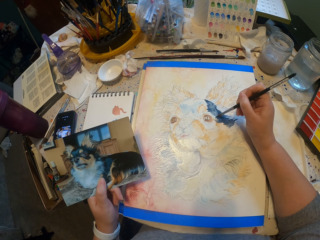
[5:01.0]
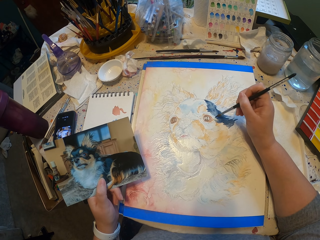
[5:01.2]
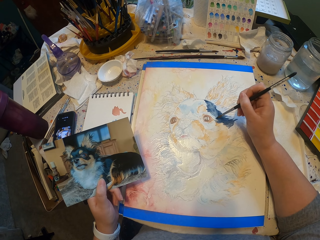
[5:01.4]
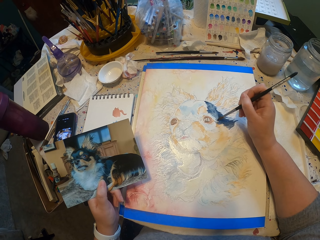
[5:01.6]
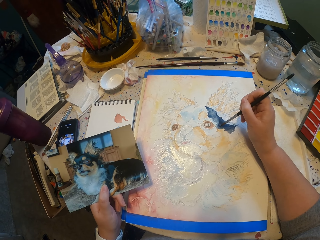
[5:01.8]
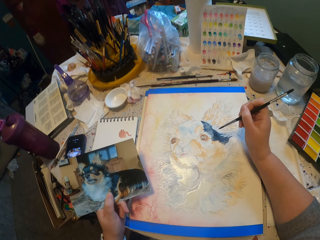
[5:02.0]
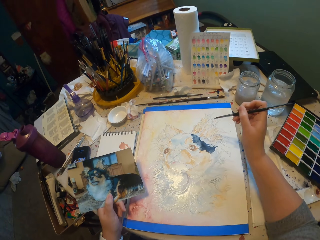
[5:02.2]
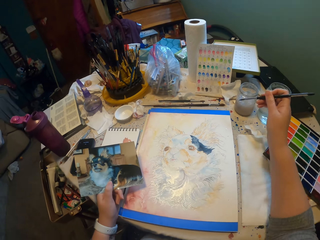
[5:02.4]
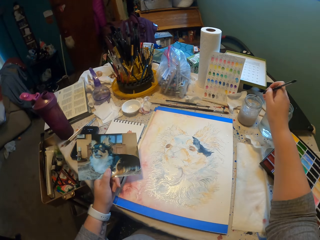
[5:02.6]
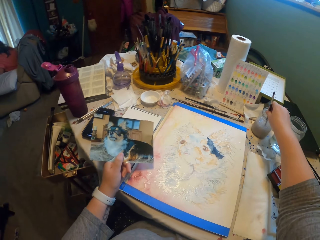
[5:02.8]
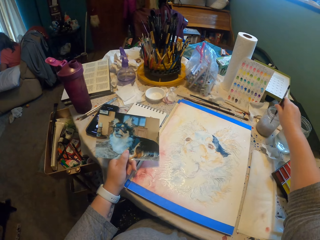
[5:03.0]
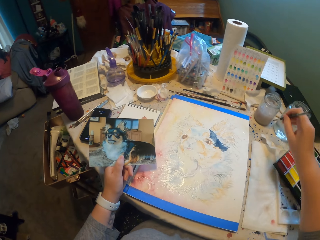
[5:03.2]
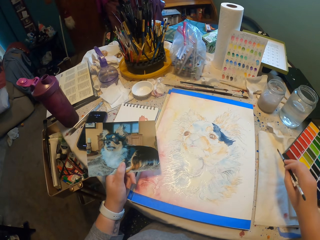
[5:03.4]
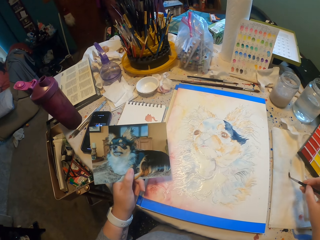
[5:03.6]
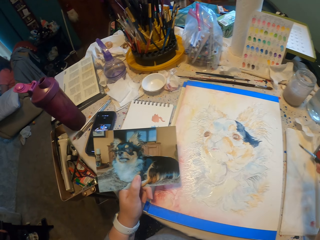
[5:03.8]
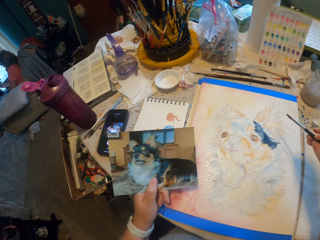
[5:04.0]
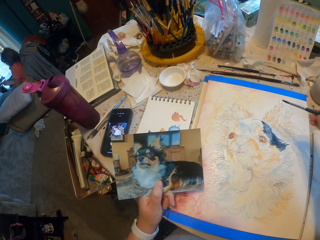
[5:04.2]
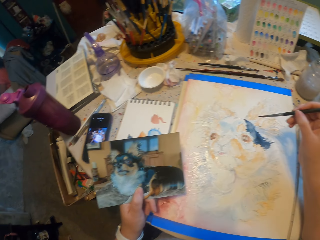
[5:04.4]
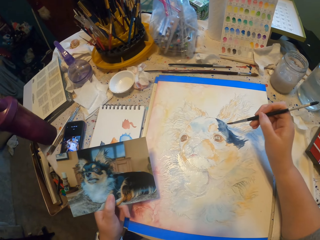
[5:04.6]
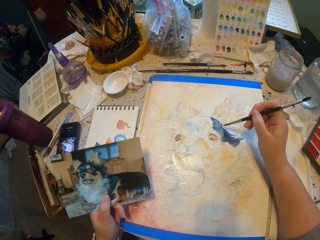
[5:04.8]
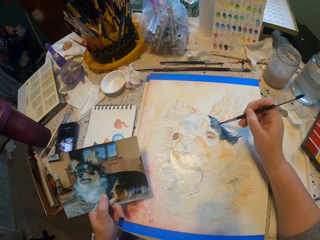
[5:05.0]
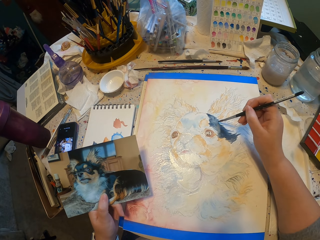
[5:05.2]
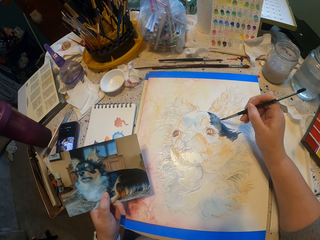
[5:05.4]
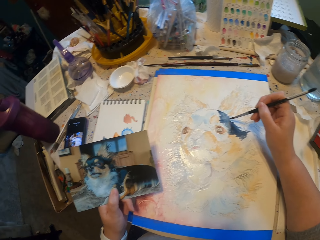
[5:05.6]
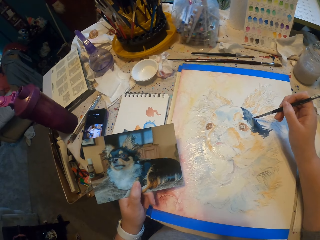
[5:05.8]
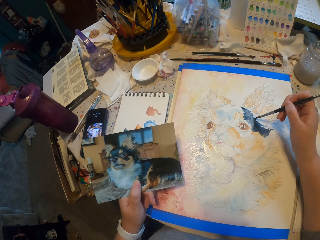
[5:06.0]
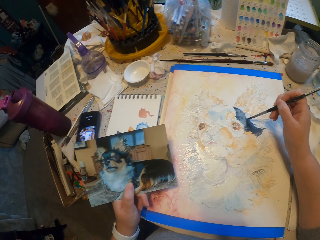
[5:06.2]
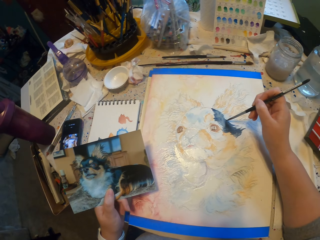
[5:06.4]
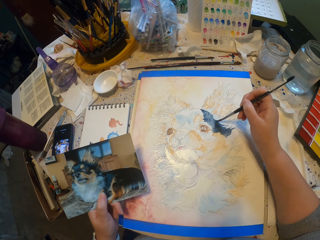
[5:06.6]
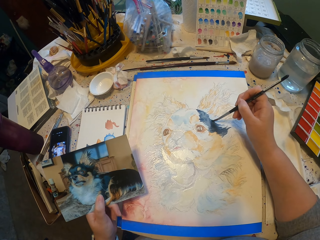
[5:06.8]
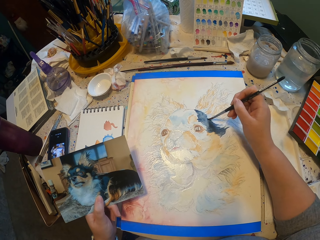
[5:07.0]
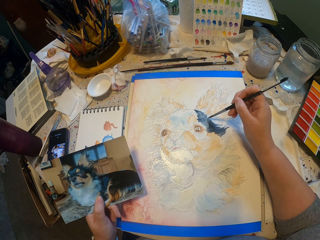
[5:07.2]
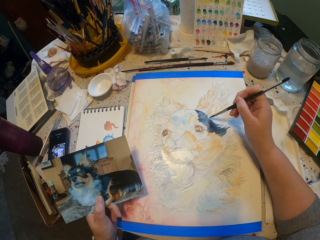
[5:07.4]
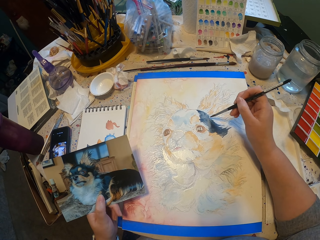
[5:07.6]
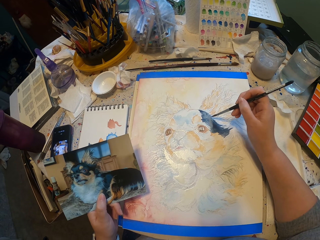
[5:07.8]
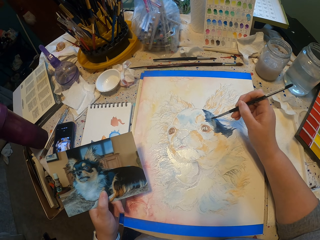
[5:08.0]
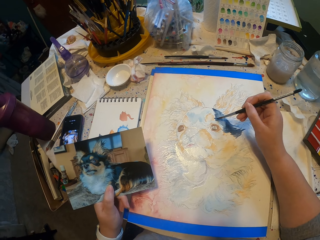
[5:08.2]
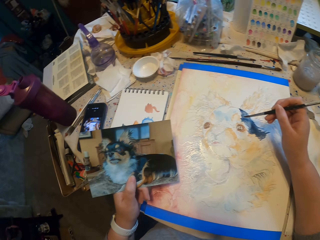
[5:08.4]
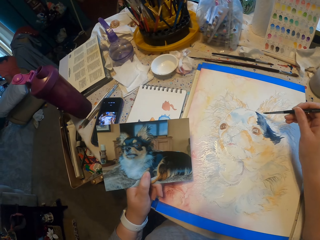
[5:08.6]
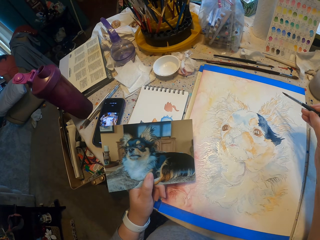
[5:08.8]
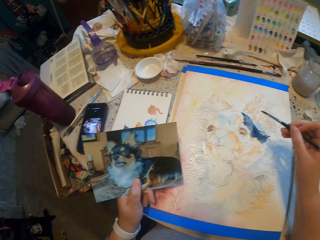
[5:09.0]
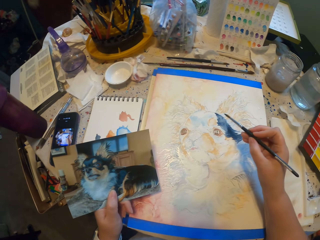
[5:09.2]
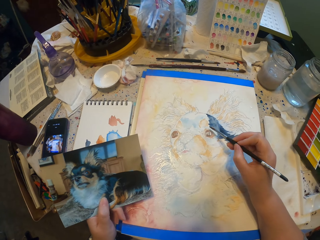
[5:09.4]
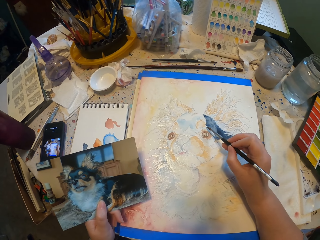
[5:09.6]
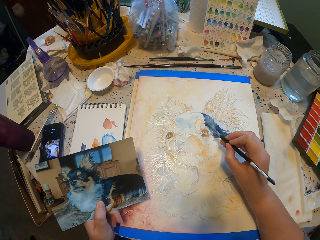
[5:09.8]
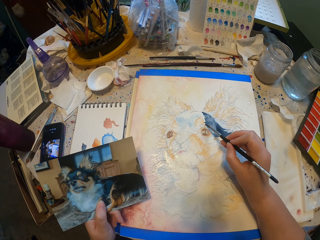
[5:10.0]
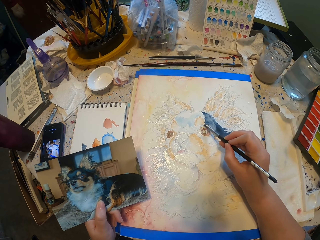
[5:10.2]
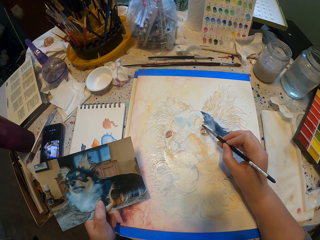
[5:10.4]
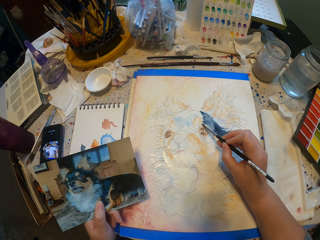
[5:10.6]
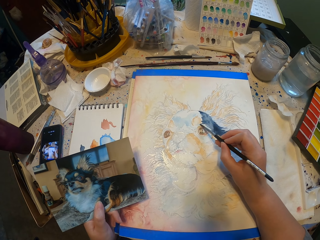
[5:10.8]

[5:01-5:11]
The camera wearer looks on the picture. They paint on the image. They dip the paint brush in water. They wipe the brush on a paper. They start to paint.

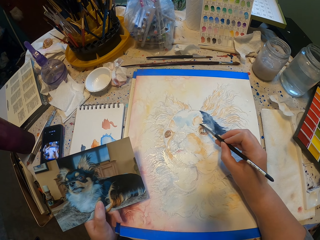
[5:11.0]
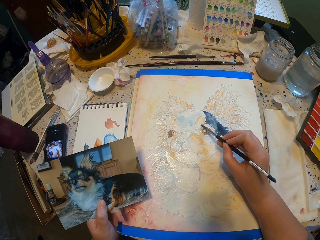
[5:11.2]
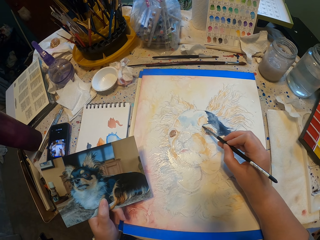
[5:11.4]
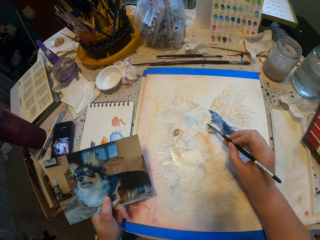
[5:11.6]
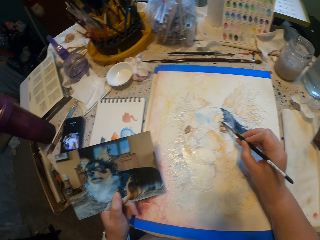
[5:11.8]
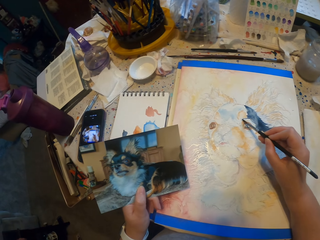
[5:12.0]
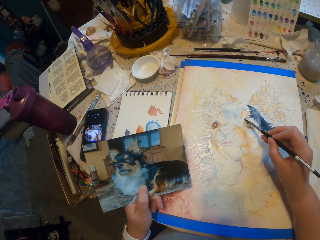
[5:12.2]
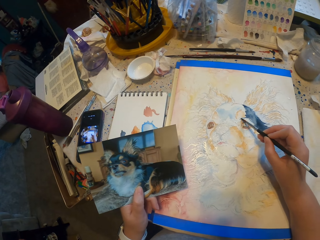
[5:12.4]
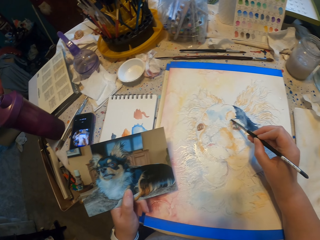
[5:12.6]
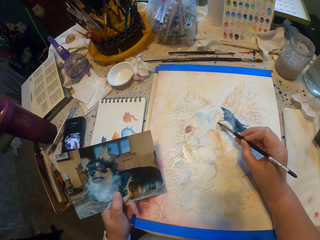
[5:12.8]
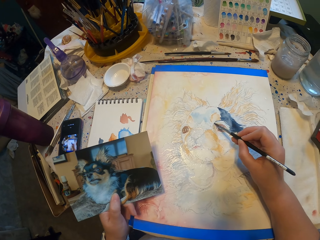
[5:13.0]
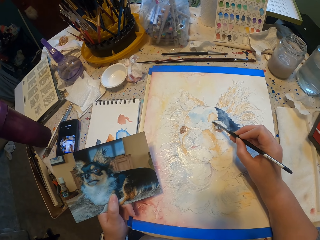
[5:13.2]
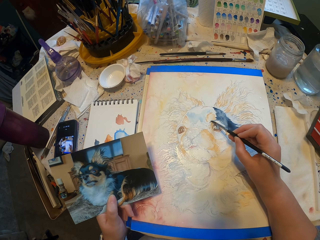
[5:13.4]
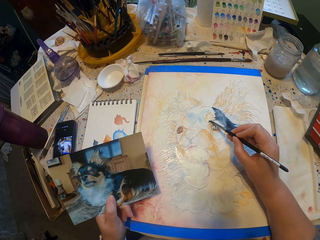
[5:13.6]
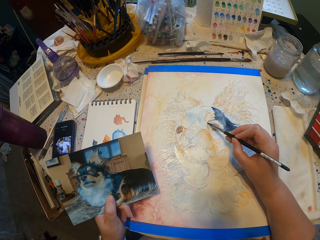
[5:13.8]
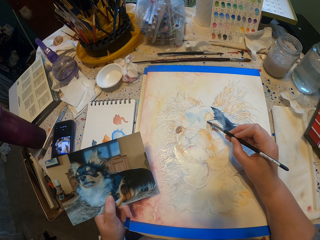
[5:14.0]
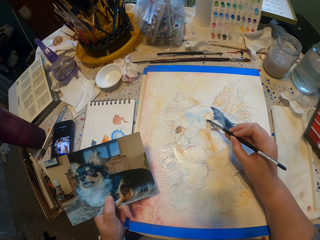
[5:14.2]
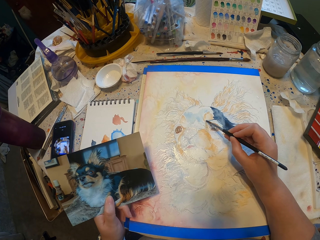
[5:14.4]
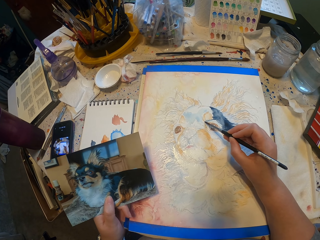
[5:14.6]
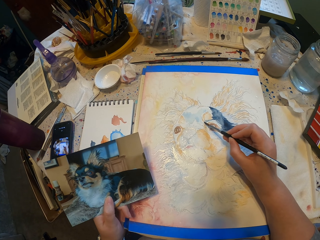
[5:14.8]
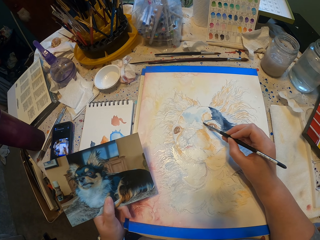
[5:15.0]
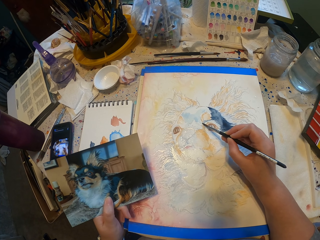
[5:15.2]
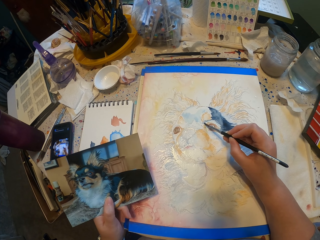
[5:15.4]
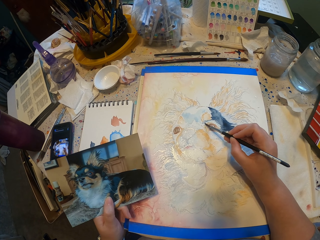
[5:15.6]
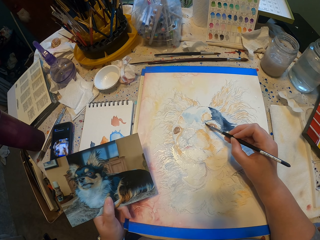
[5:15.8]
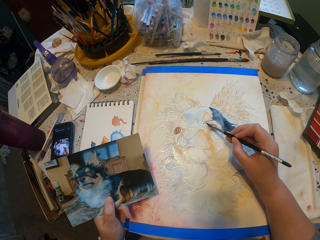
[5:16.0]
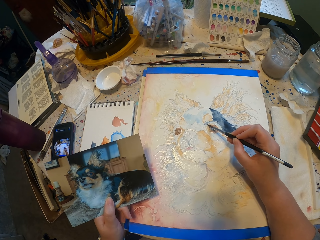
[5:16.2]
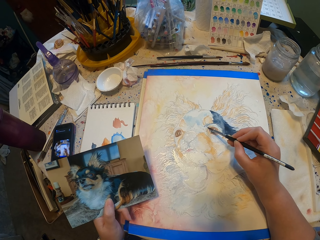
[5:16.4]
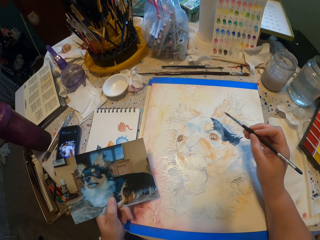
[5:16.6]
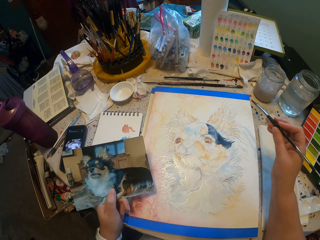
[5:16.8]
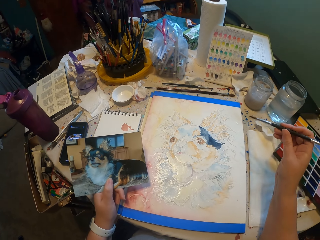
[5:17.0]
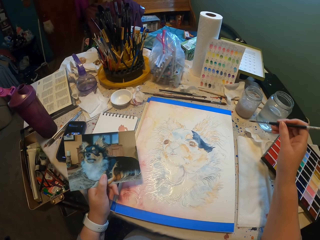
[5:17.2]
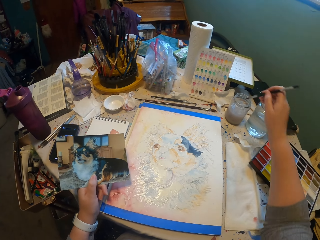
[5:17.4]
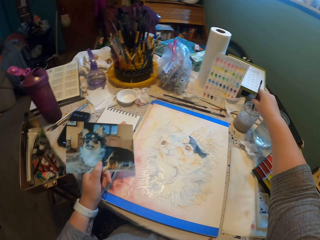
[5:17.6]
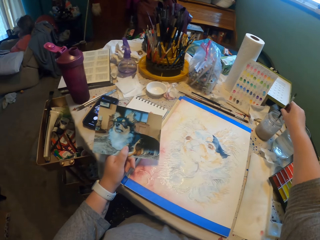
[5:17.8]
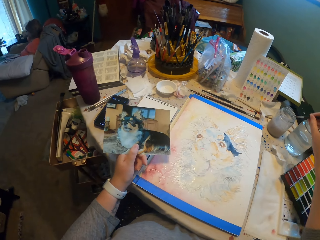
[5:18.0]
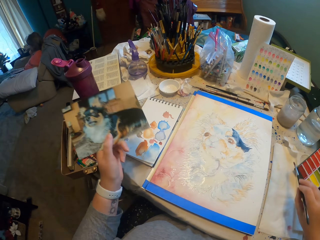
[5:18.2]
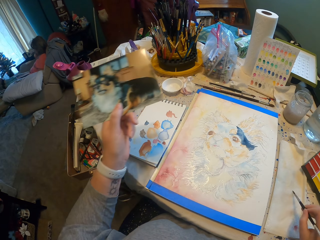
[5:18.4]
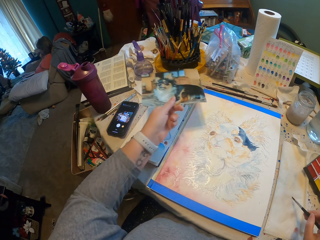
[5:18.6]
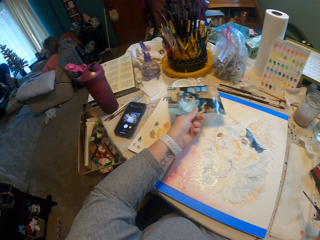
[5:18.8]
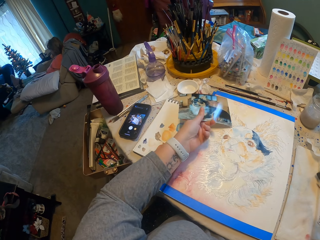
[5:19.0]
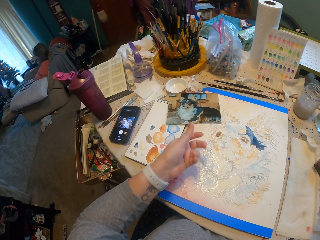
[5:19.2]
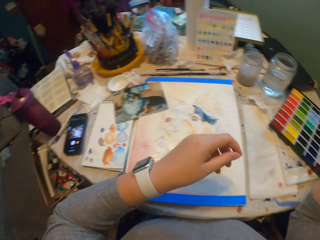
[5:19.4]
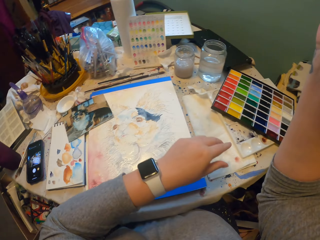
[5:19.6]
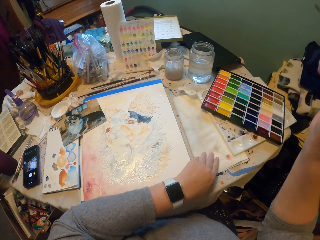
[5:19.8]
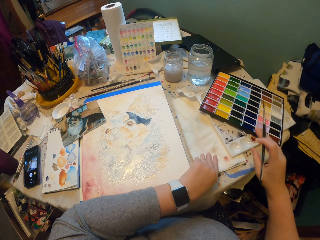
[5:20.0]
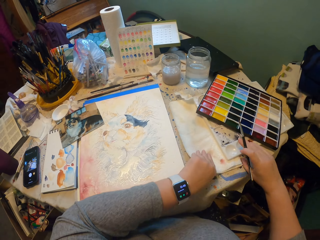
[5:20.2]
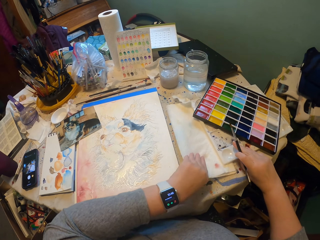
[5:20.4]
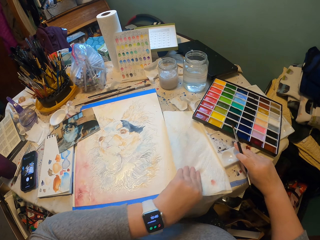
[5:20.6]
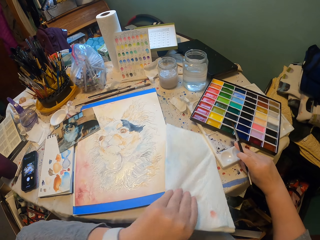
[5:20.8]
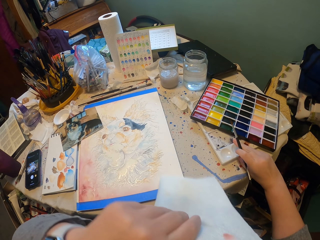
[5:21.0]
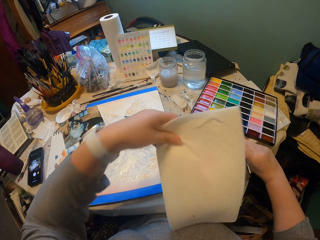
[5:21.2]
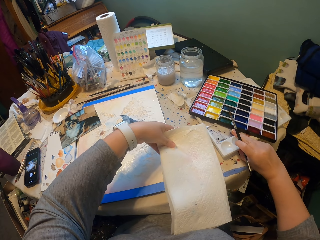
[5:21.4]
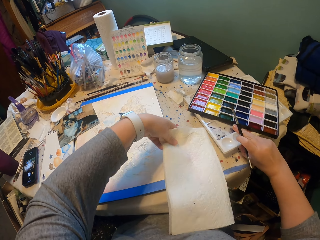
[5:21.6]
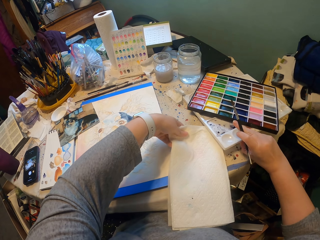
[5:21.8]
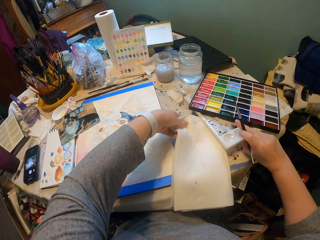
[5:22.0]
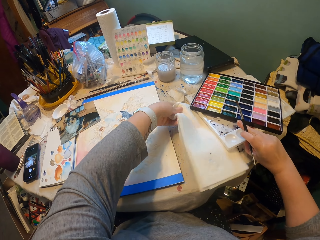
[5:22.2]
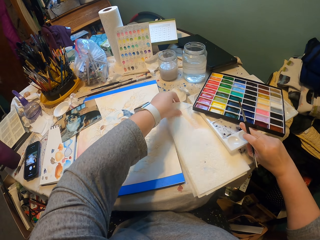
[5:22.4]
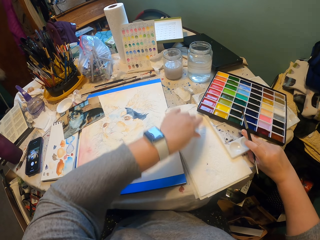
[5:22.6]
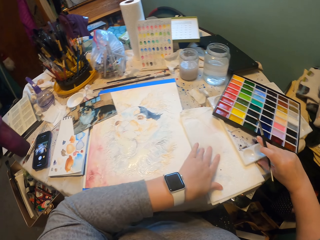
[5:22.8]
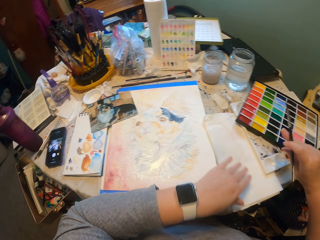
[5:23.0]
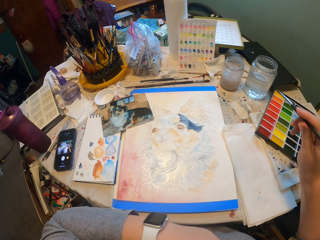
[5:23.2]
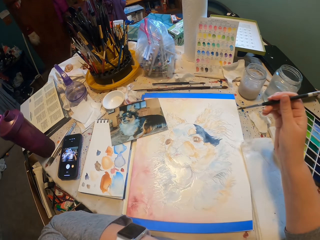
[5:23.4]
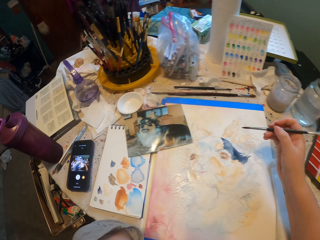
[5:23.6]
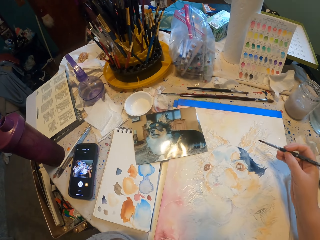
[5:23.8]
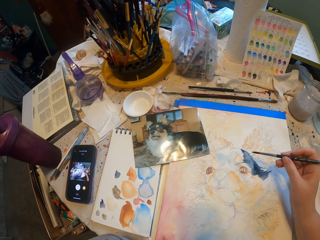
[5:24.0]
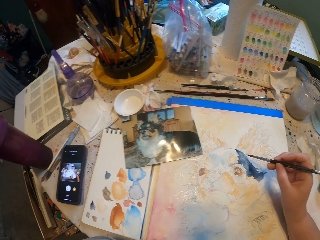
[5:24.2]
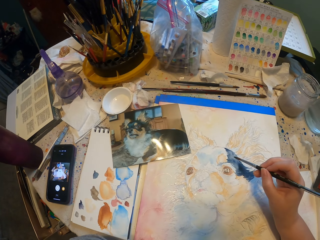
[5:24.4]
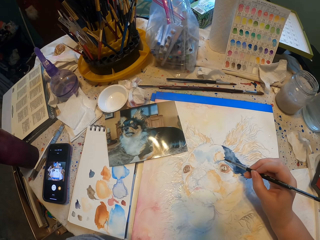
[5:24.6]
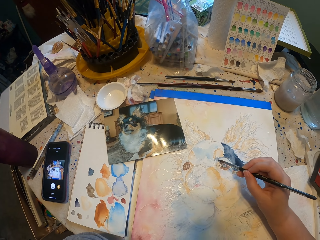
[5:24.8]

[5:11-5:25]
The camera wearer looks at the paint draw. They look on the picture. They paint on the image. They dip the paint brush in water. They put the picture down. They turn the paper. They put a plastic tray on top of the paper. They lift the color tray.
